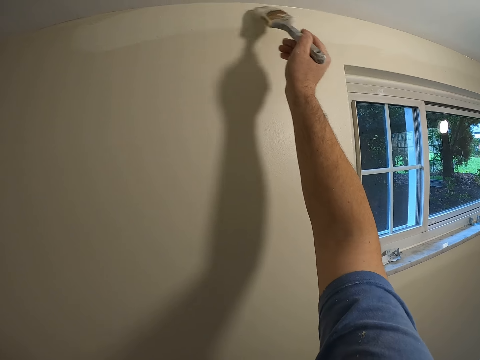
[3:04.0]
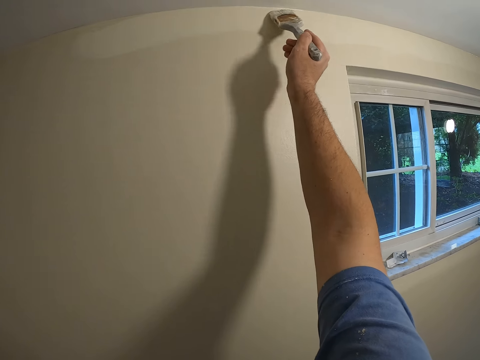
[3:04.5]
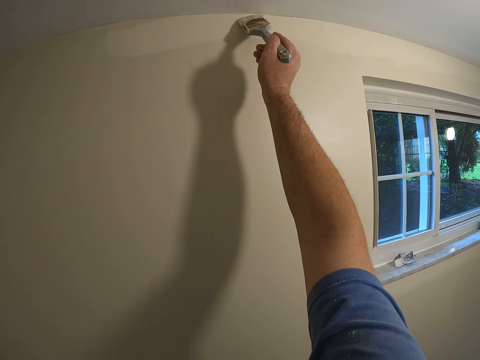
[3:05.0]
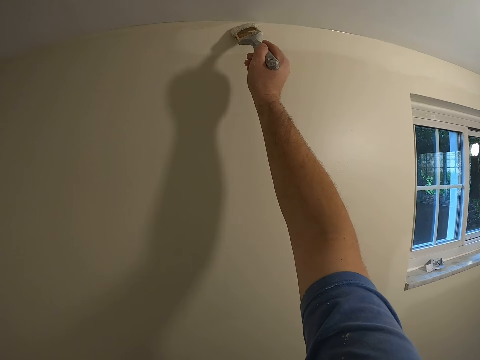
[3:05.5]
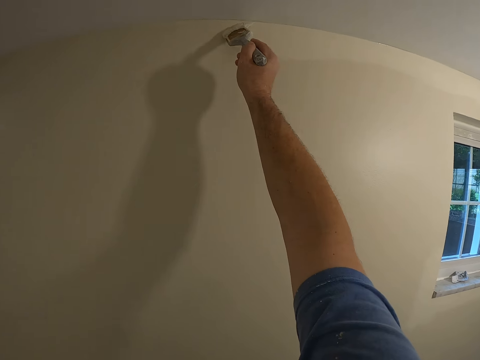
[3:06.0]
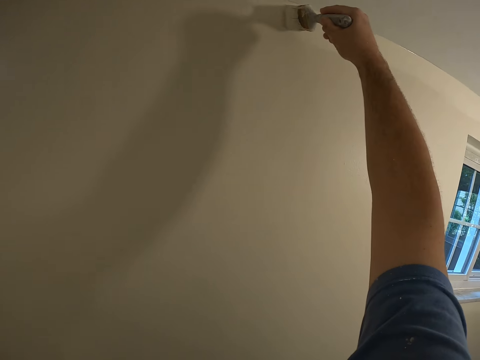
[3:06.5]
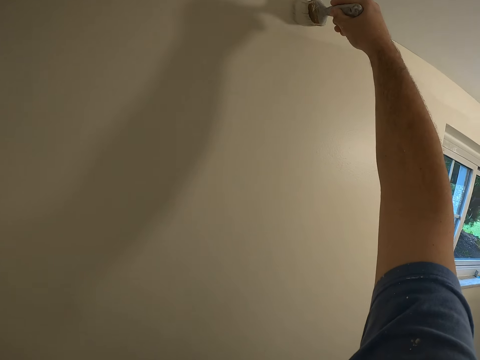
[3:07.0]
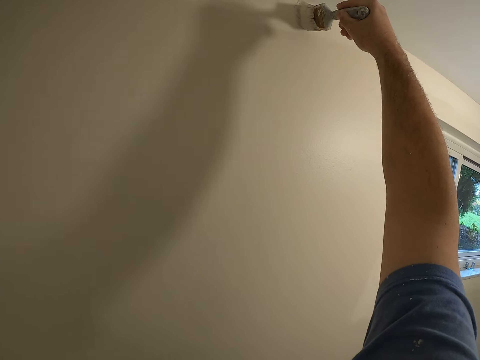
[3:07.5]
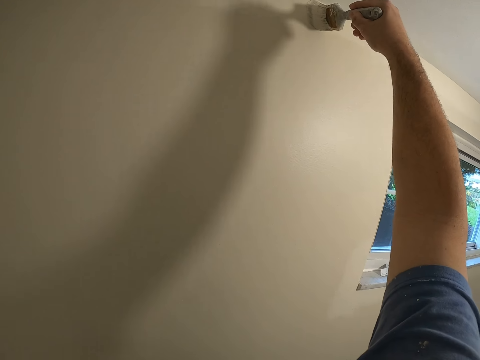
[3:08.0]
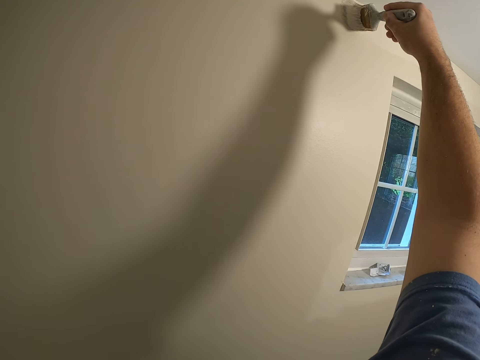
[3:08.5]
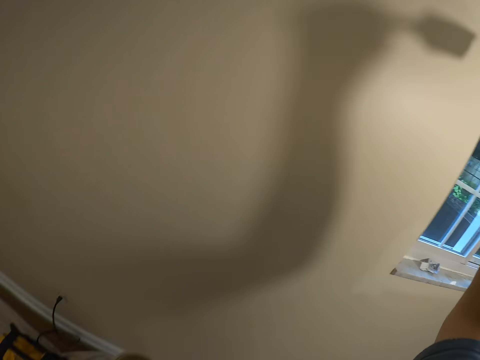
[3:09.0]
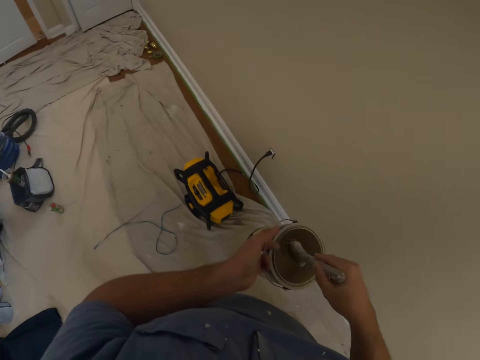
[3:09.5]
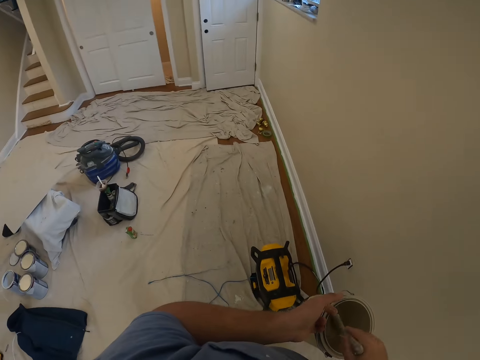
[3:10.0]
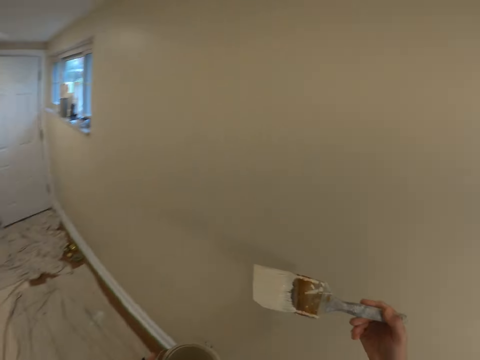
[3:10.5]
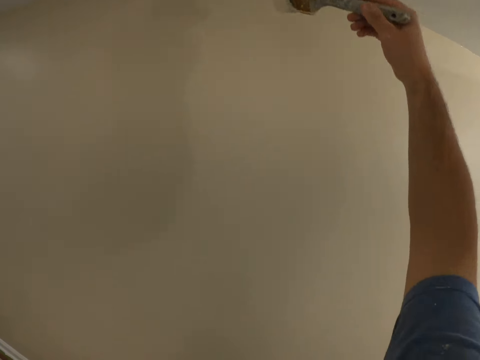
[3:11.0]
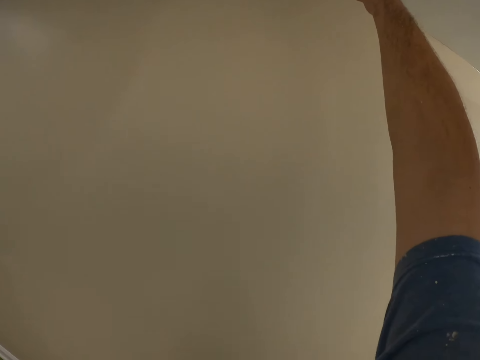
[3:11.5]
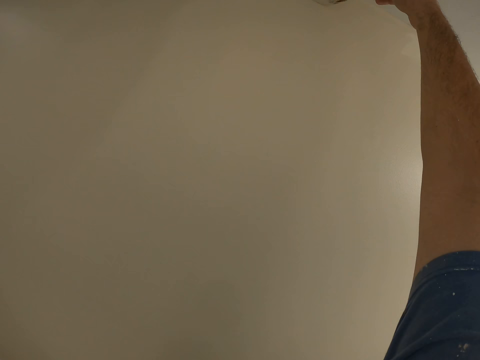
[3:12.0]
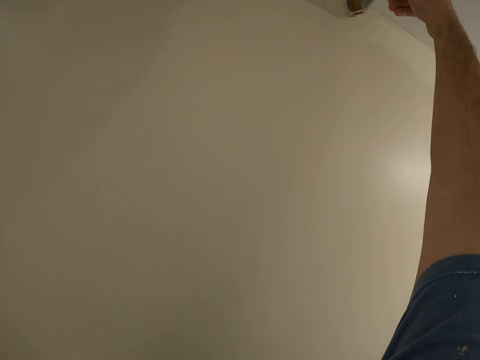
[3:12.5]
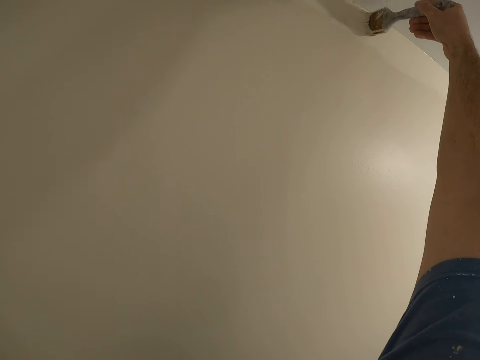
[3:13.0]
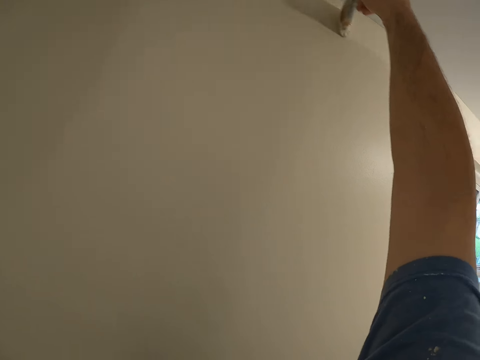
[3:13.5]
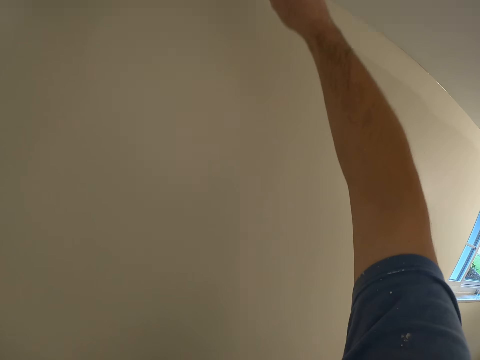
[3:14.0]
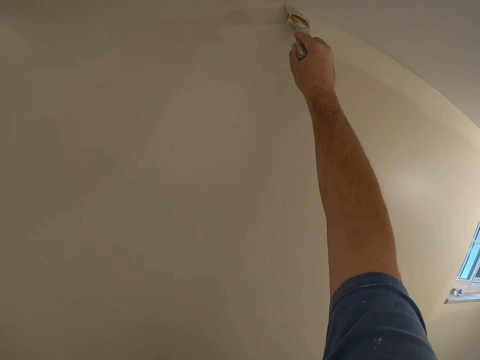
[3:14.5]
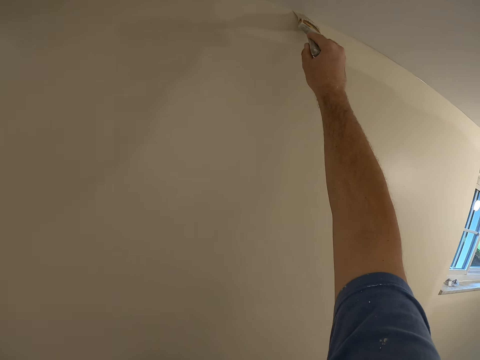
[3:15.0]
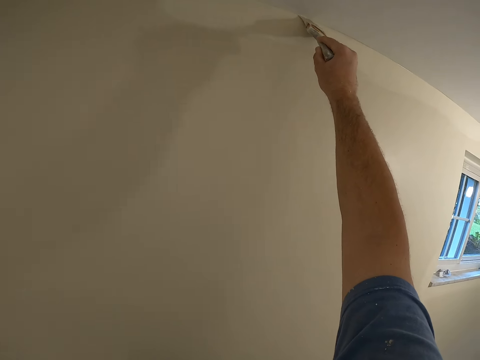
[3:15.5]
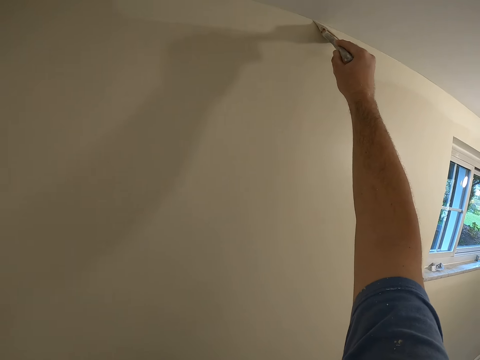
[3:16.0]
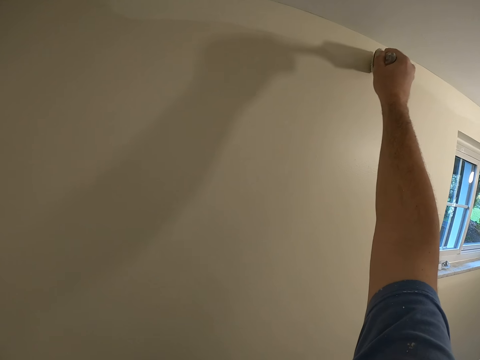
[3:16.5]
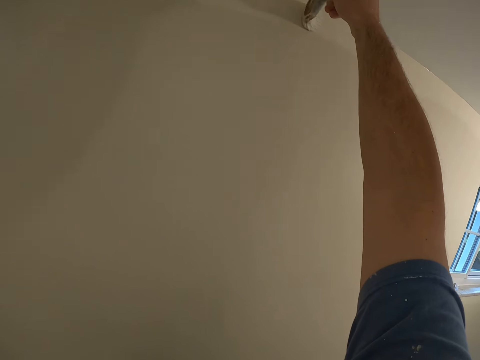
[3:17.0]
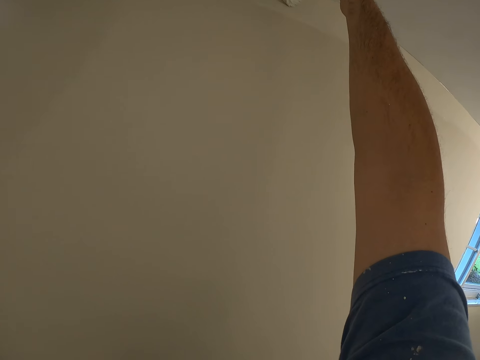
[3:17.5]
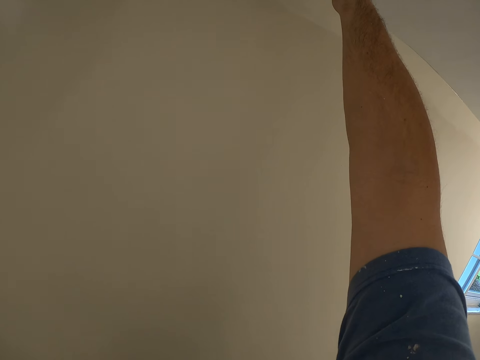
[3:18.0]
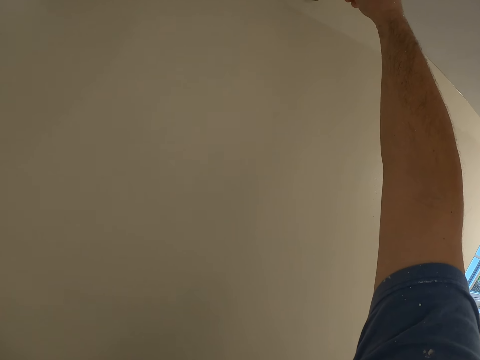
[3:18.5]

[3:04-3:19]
The camera wearer dips the paint brush into the paint bucket. They paint the wall of the room with the paint brush.

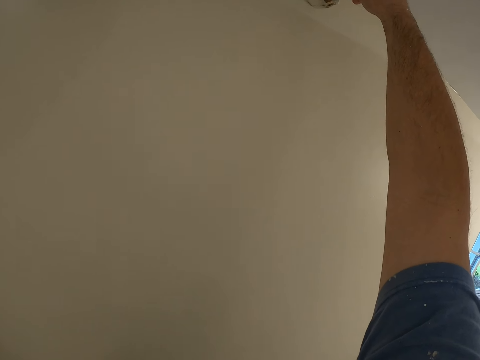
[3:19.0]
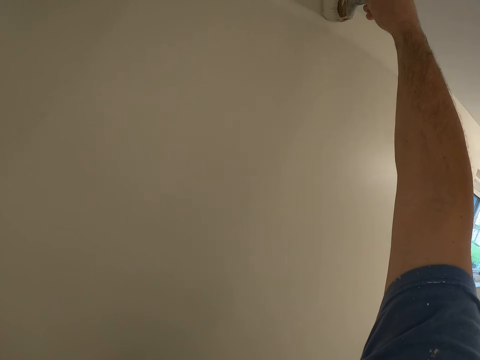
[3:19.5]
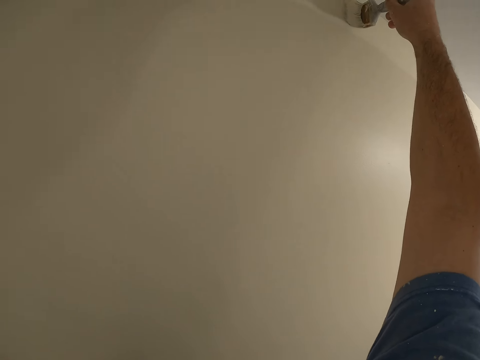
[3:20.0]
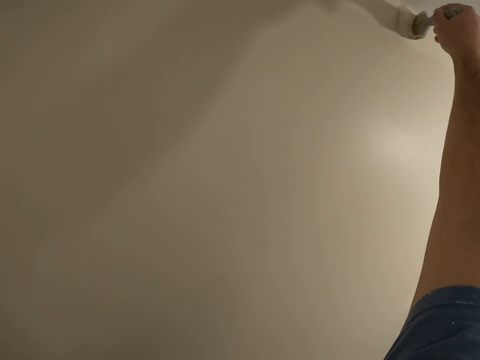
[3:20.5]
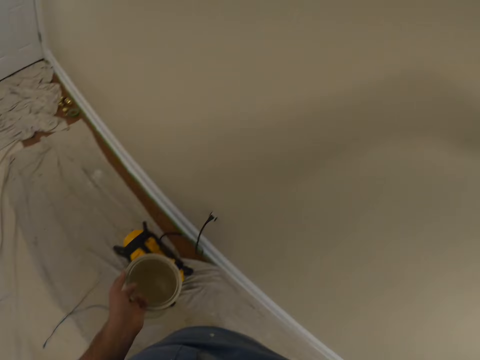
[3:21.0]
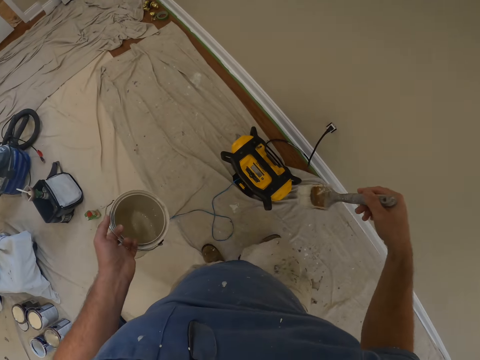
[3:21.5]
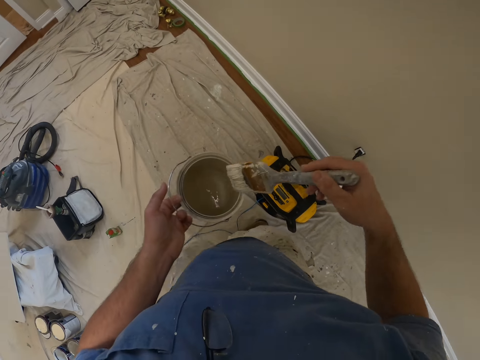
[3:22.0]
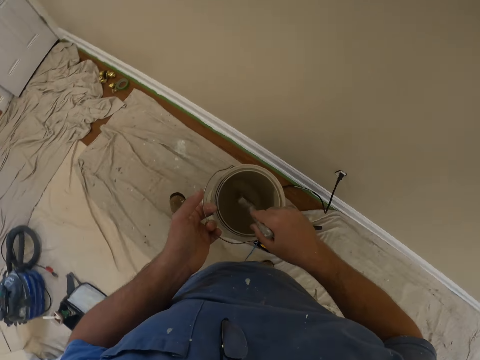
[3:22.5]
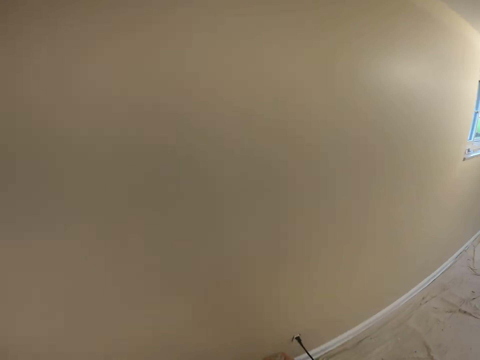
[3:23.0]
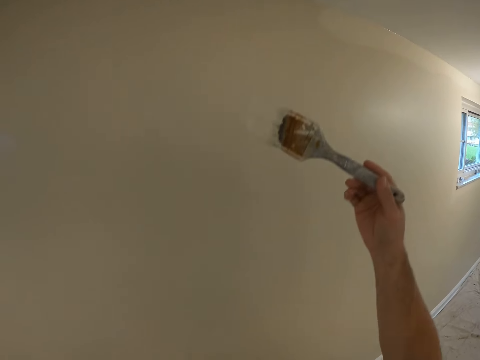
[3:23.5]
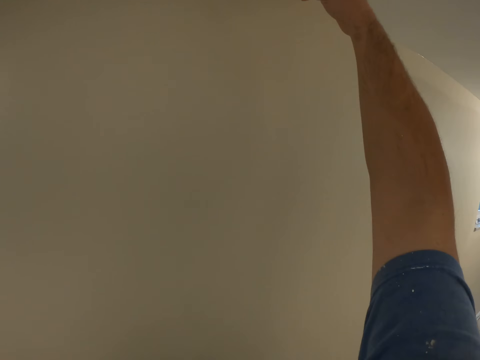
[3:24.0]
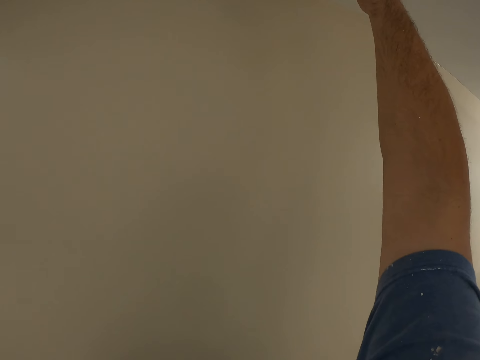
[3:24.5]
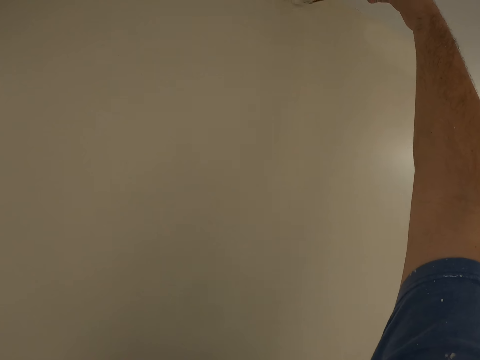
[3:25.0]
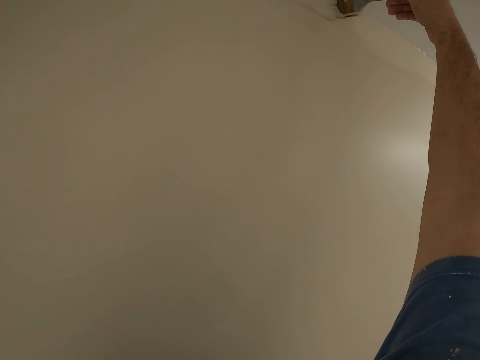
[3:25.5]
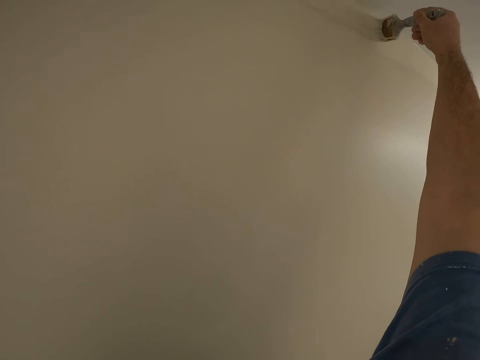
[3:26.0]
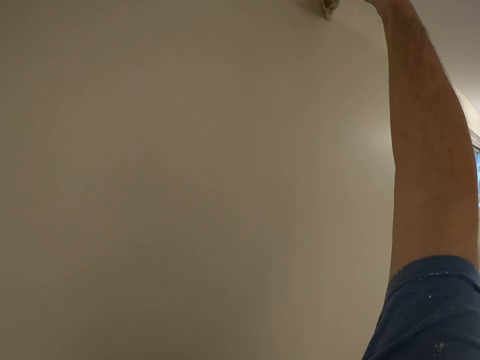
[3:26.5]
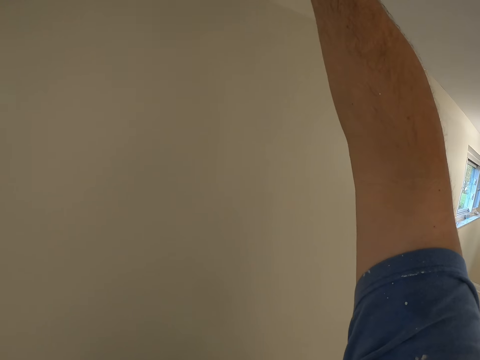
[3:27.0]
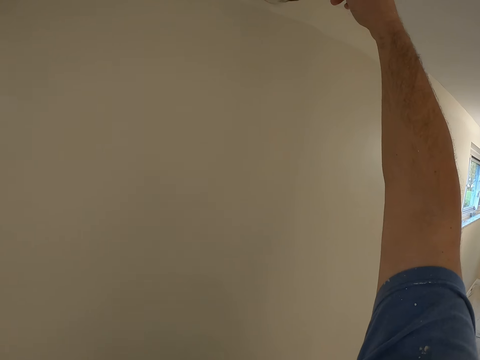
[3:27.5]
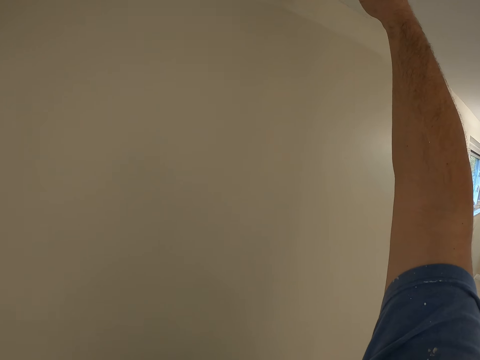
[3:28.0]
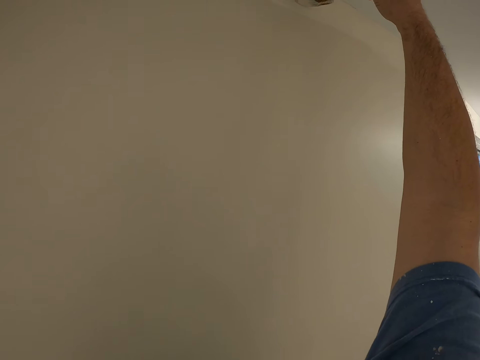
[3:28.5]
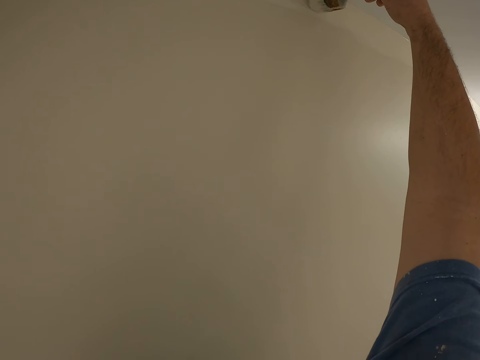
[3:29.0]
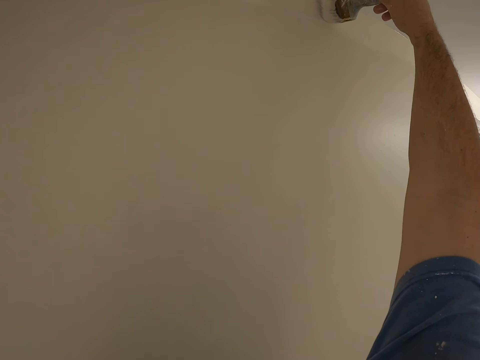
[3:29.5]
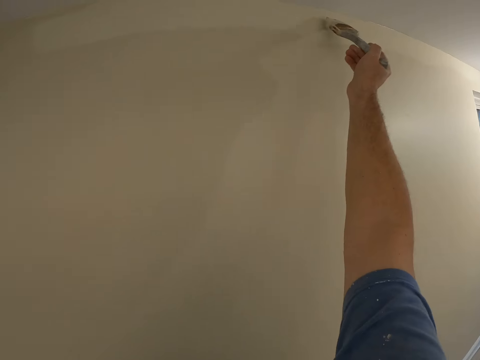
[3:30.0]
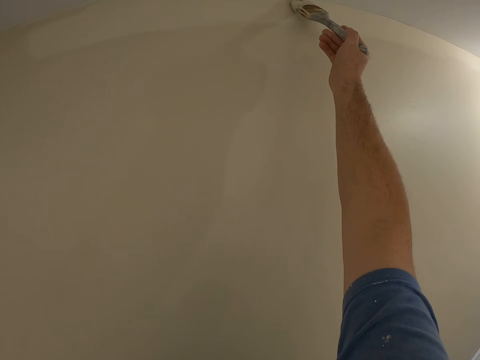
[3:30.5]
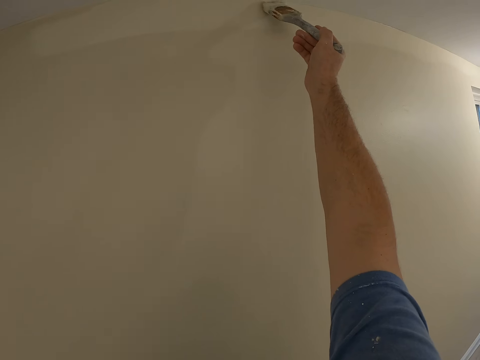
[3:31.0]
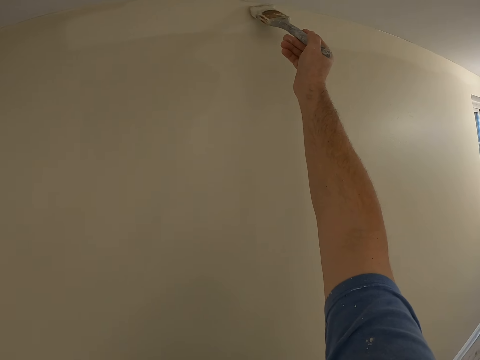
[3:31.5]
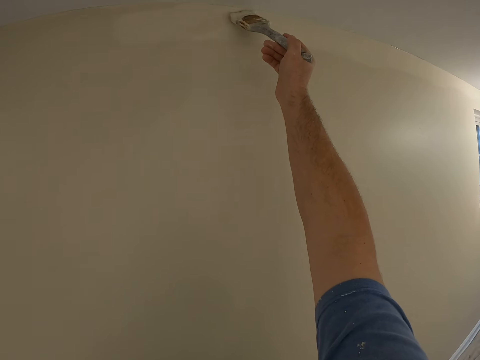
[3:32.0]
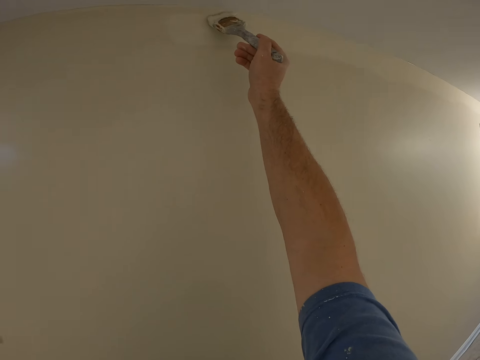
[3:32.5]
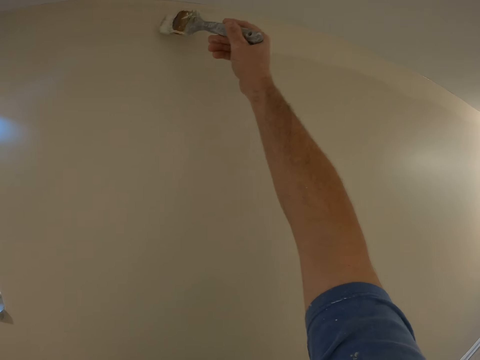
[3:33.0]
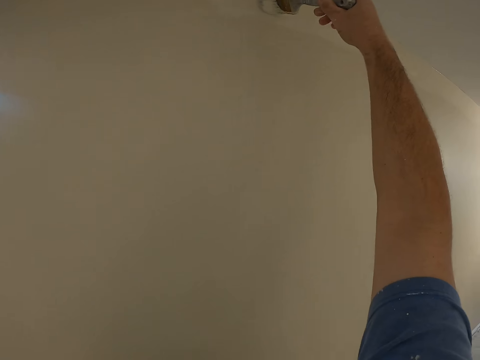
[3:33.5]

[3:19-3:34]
The camera wearer steps forward a bit. They dip the paint brush into the paint bucket. They paint the wall of the room with the paint brush.
